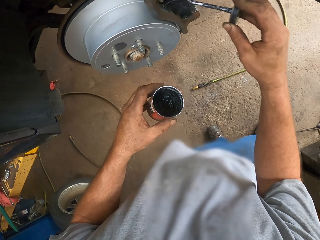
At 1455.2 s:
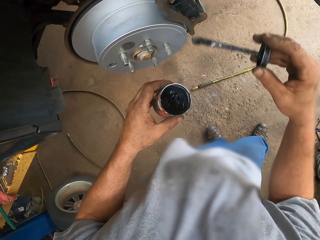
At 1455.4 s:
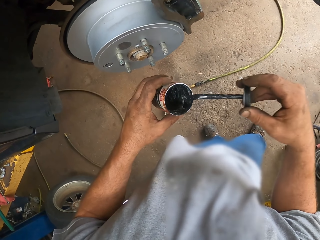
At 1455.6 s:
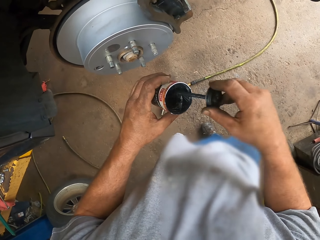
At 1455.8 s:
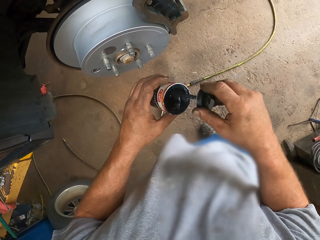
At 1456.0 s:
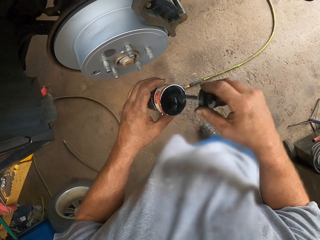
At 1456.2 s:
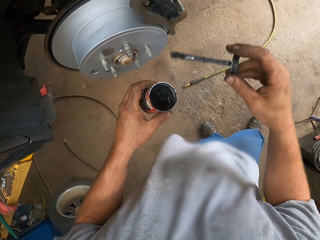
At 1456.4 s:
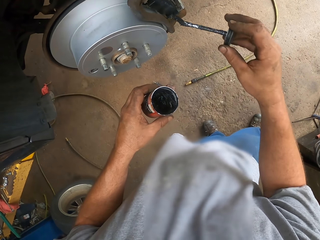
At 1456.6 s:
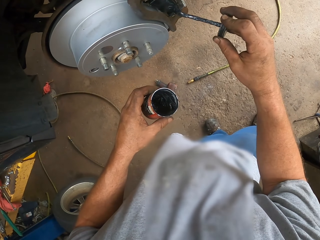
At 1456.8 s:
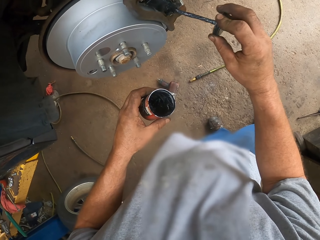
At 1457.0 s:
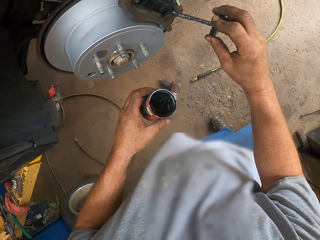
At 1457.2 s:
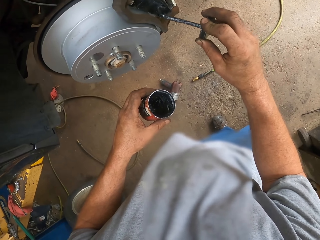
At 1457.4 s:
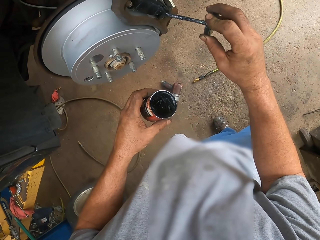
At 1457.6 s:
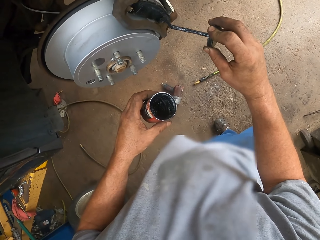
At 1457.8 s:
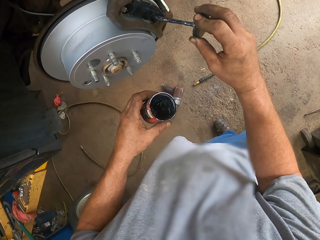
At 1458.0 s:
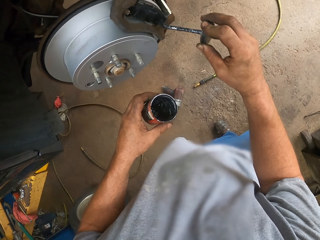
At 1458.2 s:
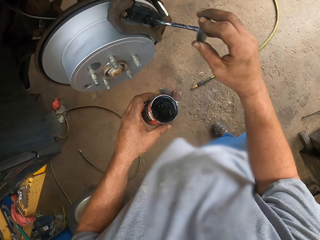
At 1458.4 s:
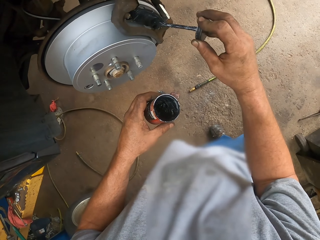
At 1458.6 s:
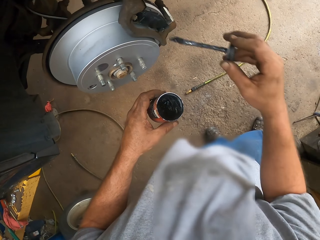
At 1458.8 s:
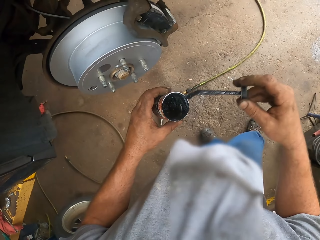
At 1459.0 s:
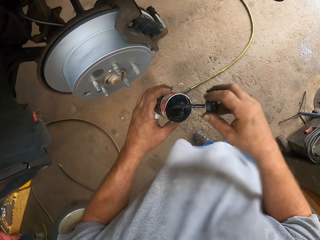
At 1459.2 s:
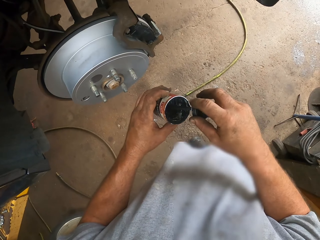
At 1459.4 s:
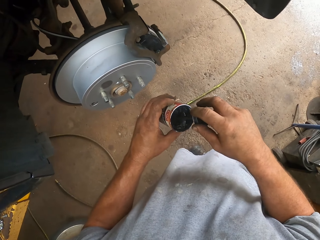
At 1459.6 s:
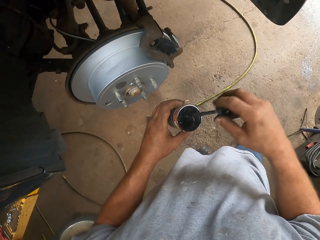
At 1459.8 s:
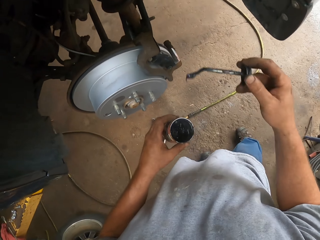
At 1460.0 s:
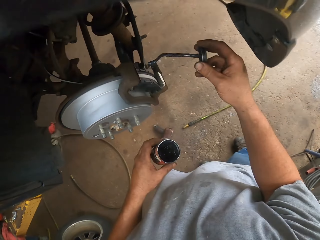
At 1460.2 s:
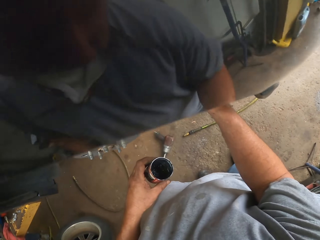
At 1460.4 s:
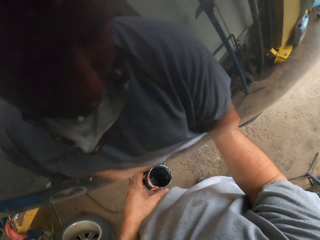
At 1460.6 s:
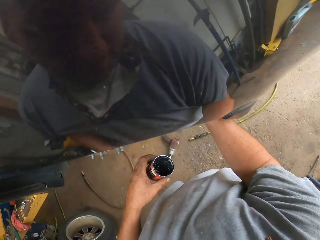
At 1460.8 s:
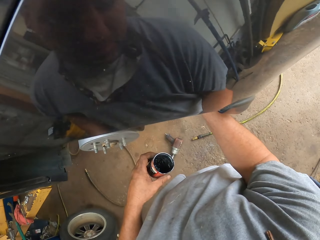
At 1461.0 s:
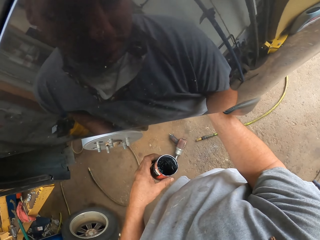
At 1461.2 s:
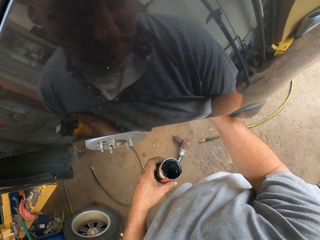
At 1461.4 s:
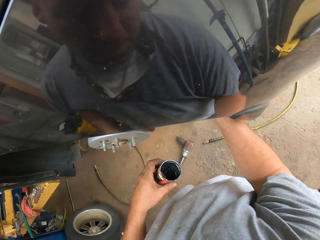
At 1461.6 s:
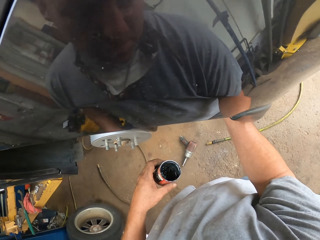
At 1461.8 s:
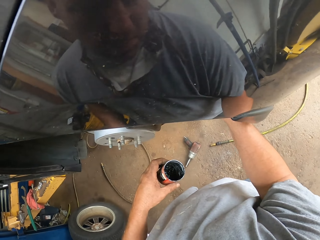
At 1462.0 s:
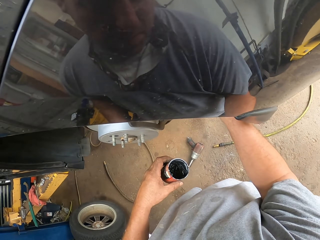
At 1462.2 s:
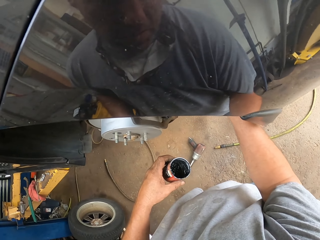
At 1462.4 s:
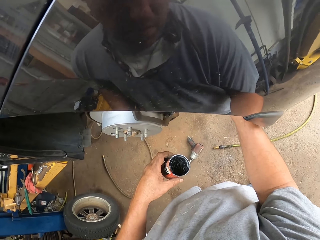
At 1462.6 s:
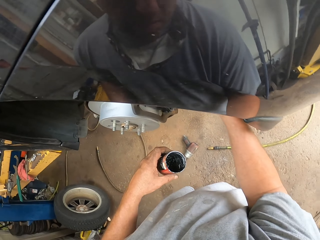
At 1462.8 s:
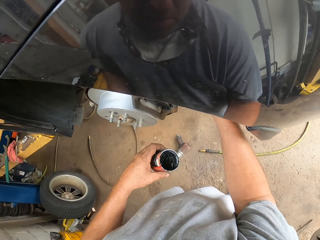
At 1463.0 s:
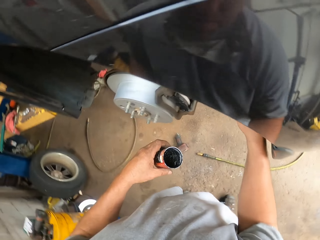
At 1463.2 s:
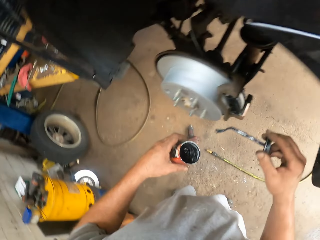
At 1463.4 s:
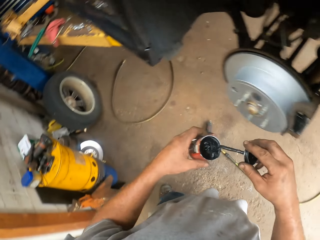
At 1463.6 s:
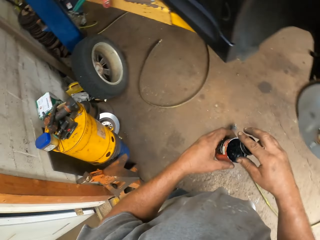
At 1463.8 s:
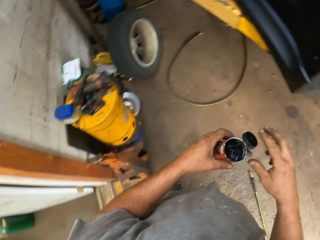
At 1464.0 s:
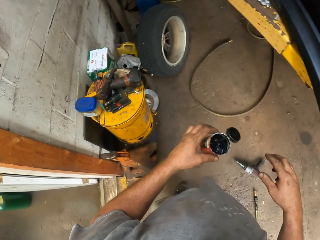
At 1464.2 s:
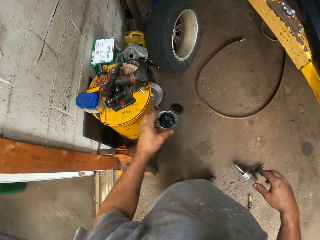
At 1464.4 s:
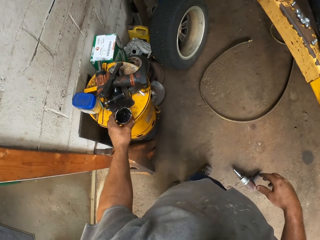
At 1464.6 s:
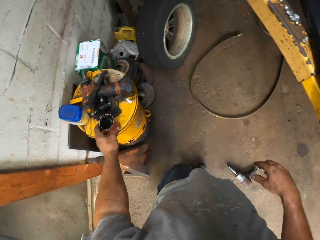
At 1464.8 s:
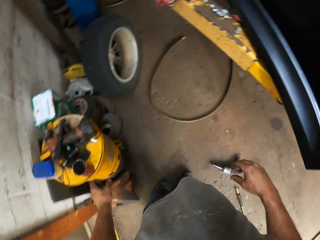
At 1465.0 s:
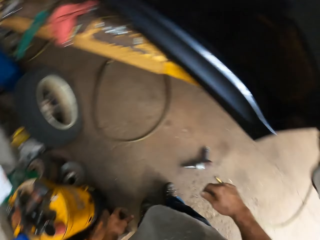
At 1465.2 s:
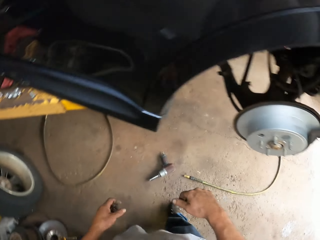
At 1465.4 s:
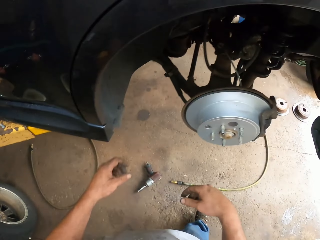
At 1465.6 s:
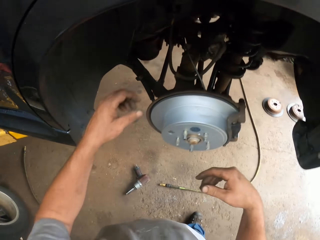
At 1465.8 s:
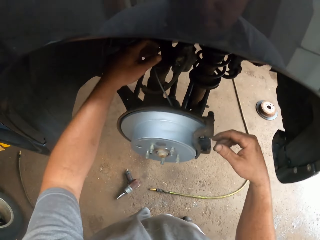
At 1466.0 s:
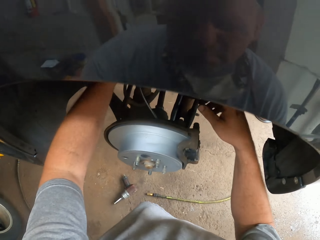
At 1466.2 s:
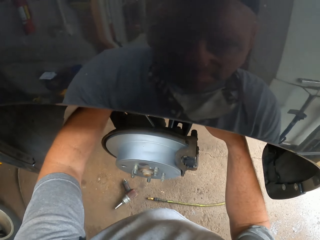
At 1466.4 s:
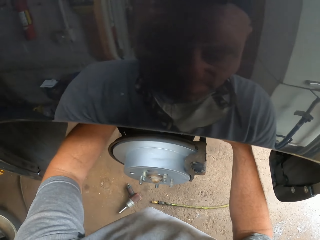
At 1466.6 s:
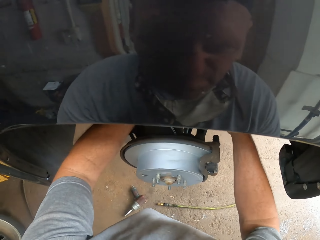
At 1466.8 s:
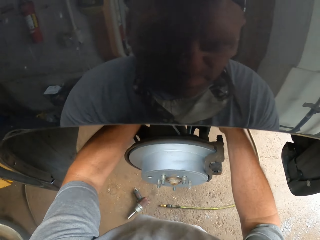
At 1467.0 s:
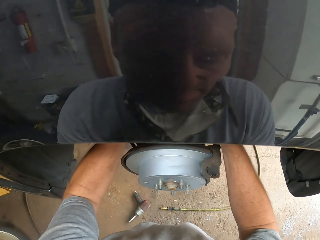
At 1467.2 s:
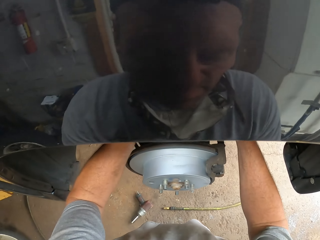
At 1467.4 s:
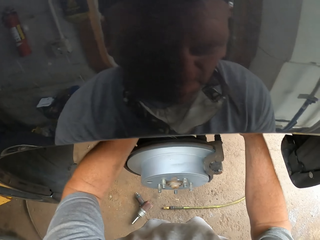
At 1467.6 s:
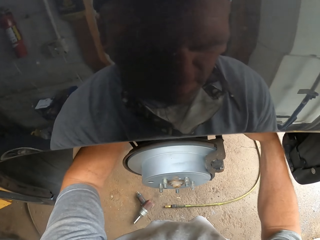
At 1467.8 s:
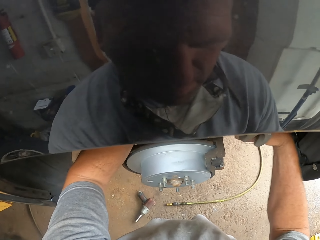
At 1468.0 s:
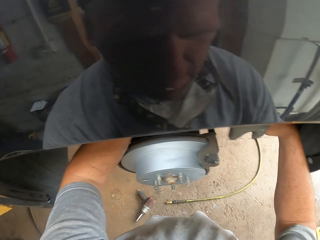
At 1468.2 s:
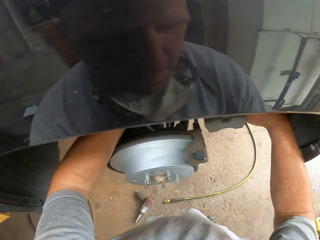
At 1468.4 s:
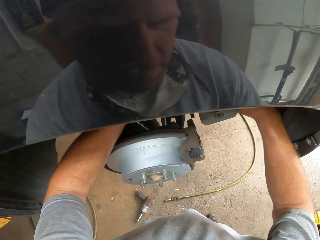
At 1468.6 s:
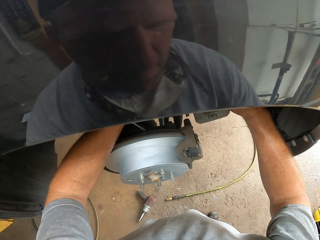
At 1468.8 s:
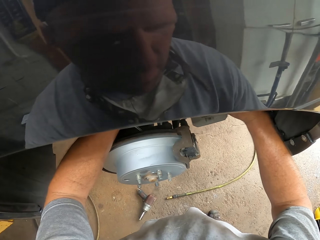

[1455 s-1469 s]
The camera wearer dips the piece of metal in the can. They apply oil on the brake pads. They dip the piece of metal in the can. They apply tar on the brake pads. They place the piece of metal in the can. They move towards the platform. They place the can on a drum. They move towards the car. They fix the calipers on the wheel hub.

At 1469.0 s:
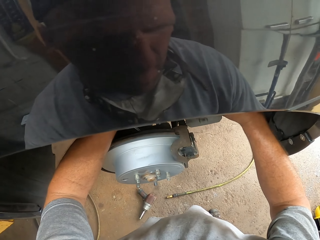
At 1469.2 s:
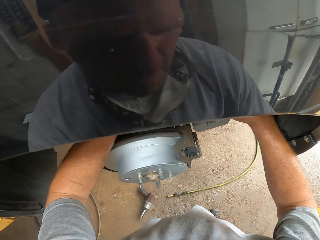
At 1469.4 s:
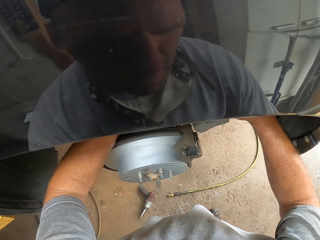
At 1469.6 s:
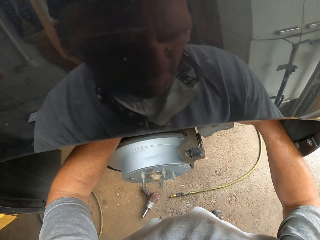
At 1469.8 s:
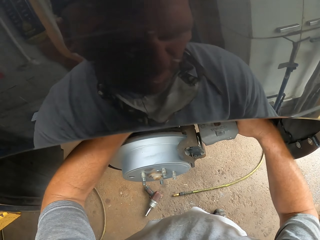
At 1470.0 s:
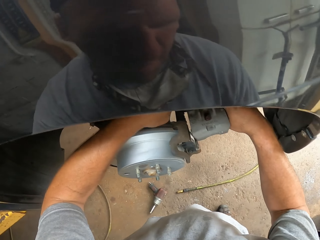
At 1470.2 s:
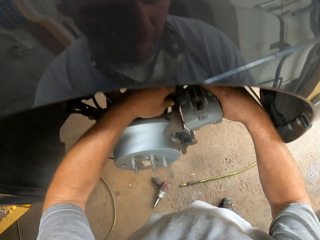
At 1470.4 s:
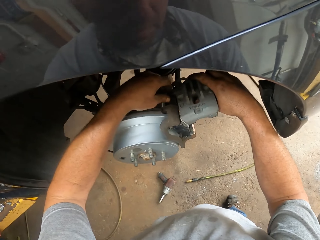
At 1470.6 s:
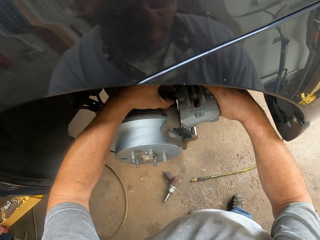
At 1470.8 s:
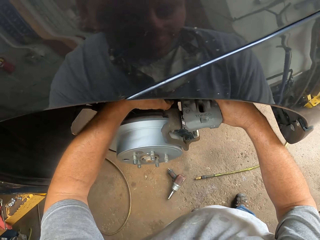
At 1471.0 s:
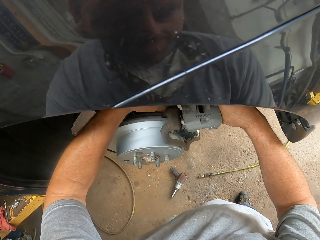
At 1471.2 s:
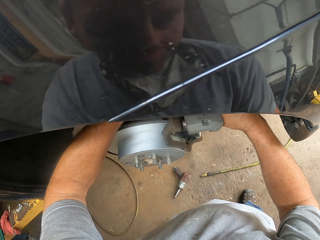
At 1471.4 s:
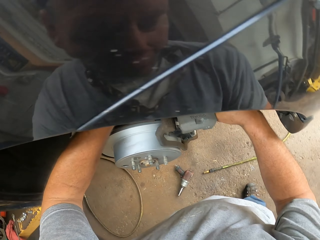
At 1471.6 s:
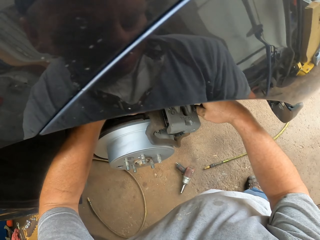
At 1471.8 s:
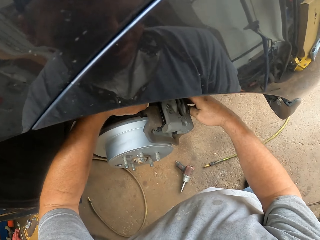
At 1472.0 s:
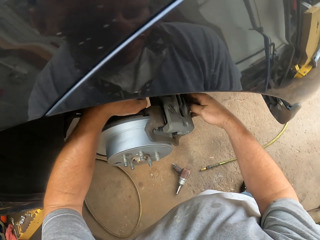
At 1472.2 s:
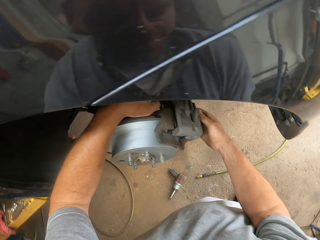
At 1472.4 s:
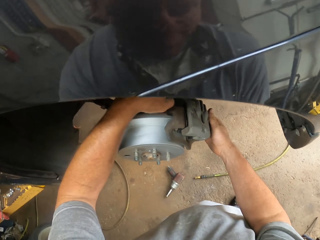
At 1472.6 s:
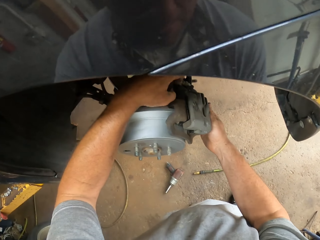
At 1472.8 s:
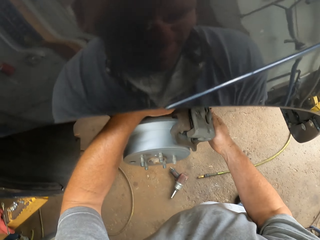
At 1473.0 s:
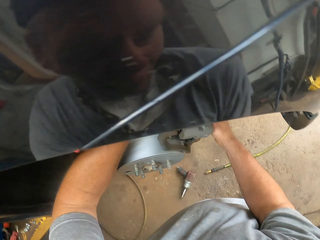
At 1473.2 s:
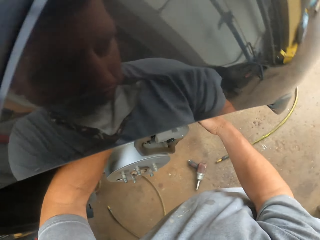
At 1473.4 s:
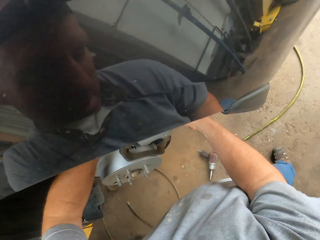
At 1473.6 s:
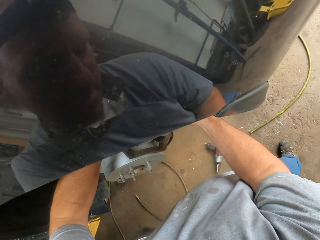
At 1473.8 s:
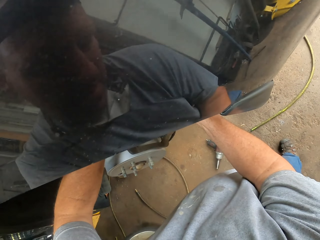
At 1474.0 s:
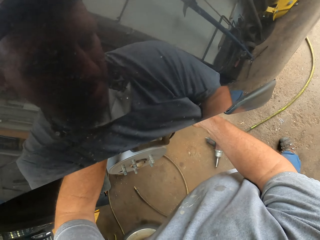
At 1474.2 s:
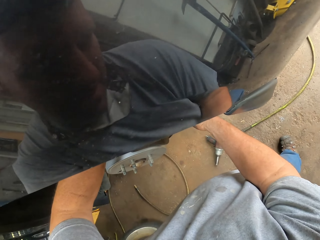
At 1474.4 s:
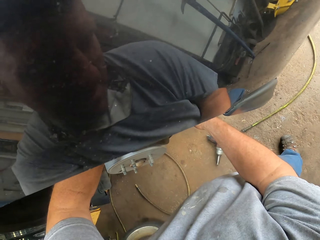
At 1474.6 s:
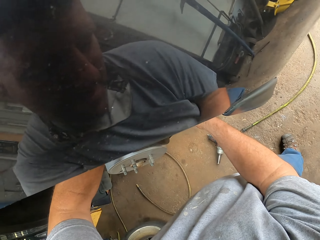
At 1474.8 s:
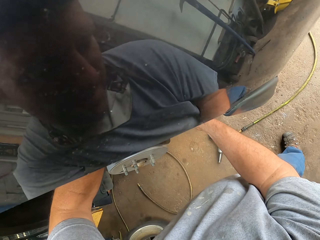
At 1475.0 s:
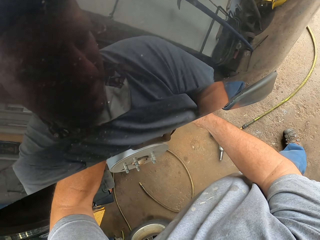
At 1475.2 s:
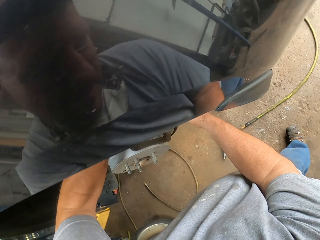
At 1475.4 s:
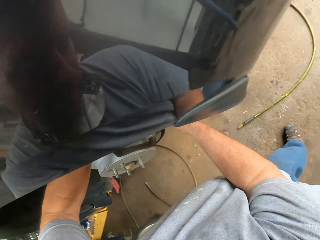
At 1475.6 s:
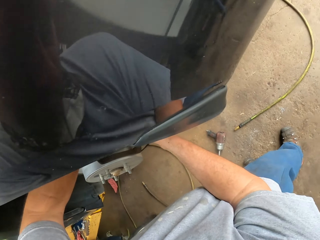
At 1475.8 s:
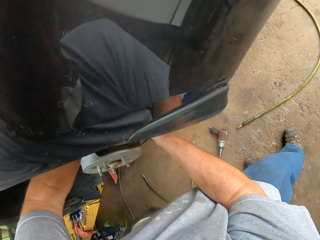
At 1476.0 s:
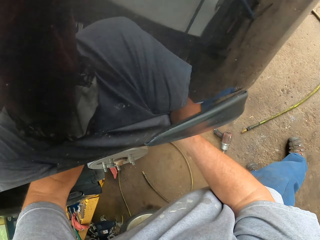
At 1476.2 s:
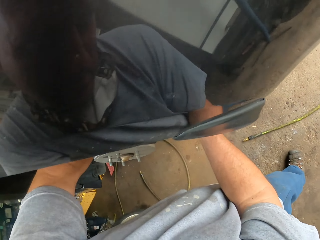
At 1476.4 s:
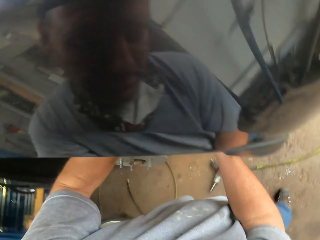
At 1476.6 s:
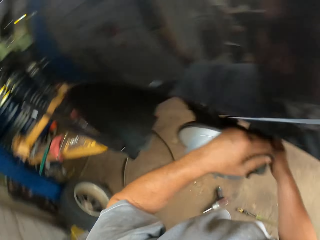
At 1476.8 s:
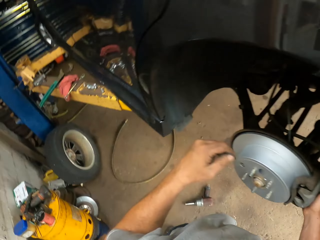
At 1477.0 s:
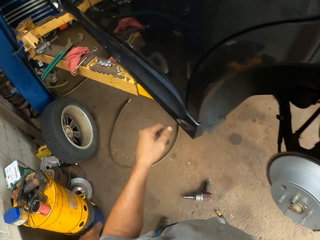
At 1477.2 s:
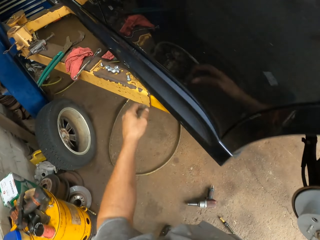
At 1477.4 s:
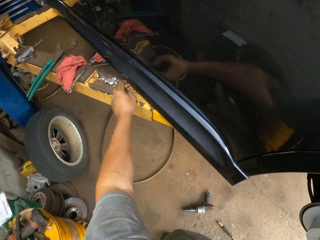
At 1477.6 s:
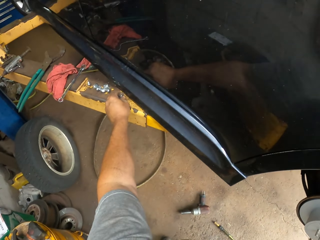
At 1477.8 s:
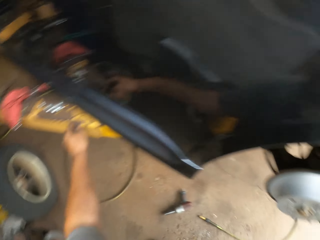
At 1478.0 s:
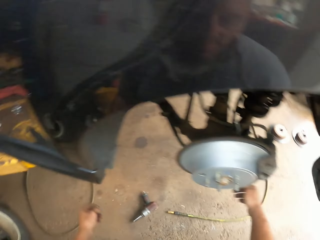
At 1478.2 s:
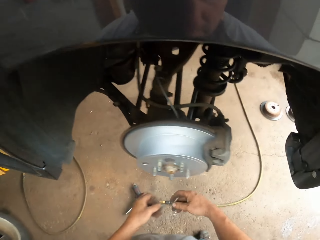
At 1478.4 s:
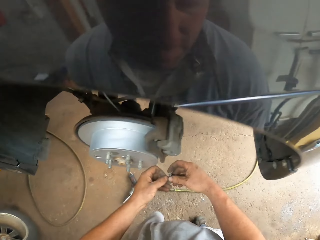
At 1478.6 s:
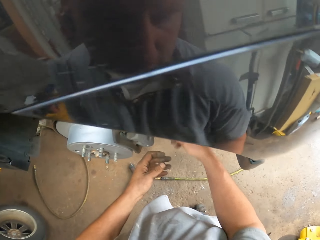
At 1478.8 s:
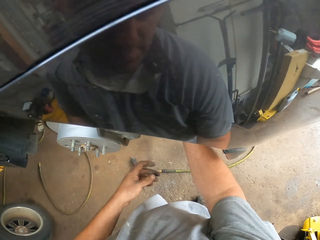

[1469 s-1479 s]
The camera wearer fixes a metal. He reaches for the wheel nut, picks up the wheel nut and places the wheel nut in his right hand.
